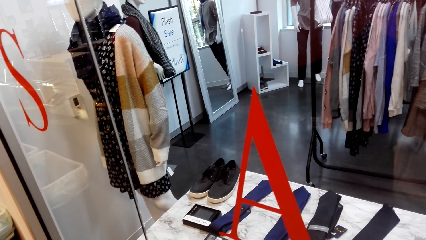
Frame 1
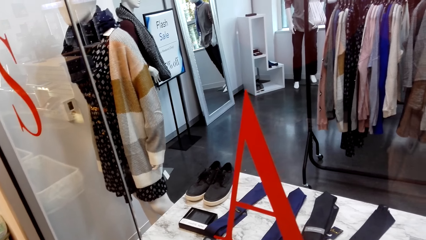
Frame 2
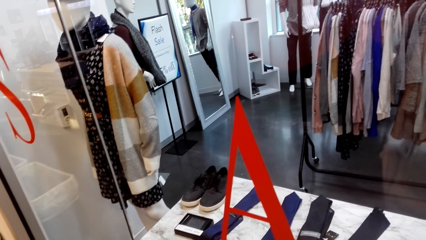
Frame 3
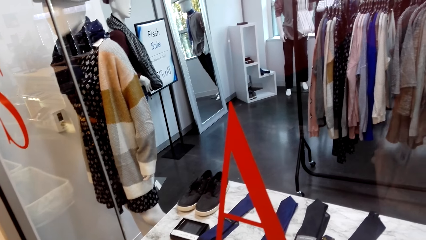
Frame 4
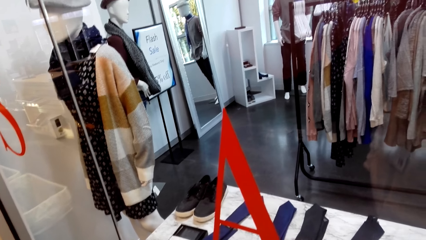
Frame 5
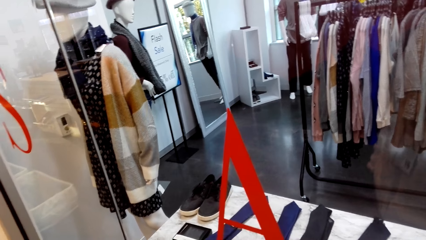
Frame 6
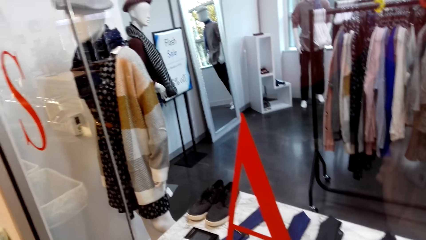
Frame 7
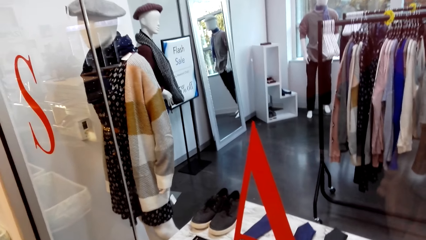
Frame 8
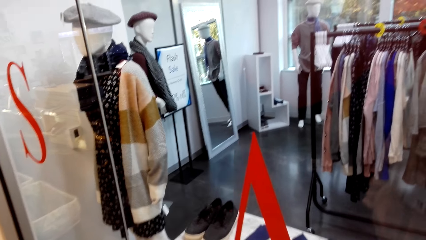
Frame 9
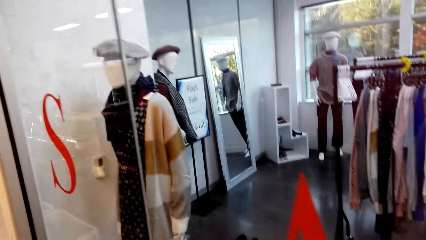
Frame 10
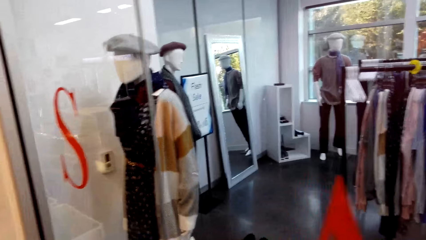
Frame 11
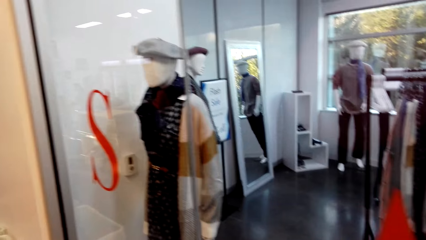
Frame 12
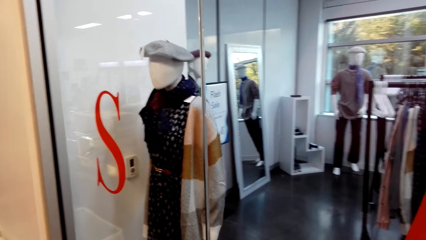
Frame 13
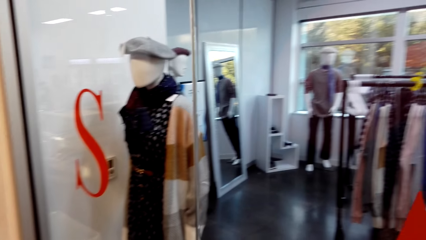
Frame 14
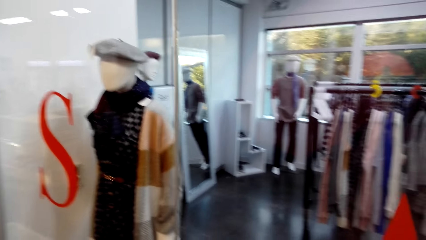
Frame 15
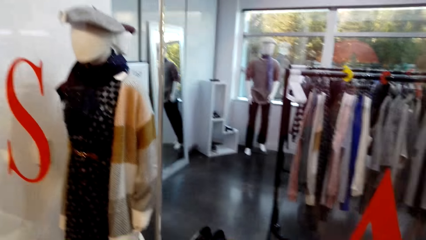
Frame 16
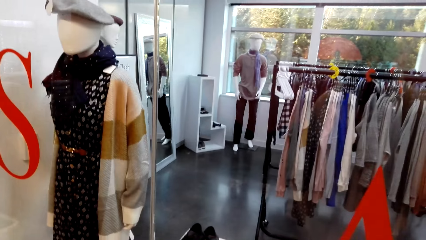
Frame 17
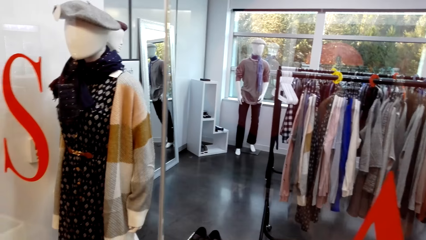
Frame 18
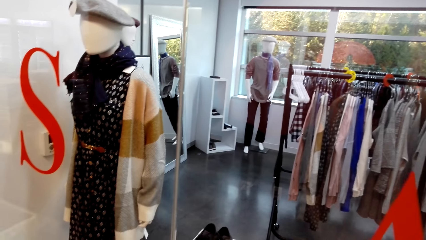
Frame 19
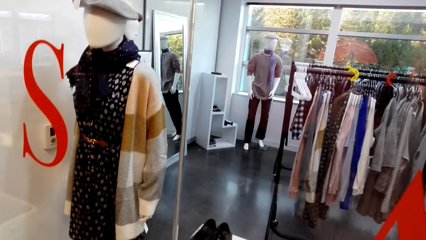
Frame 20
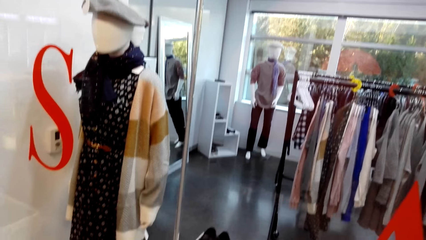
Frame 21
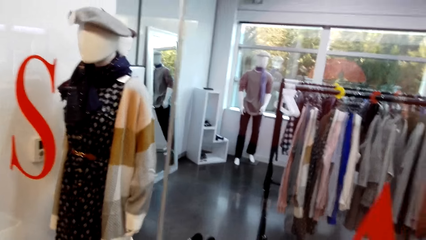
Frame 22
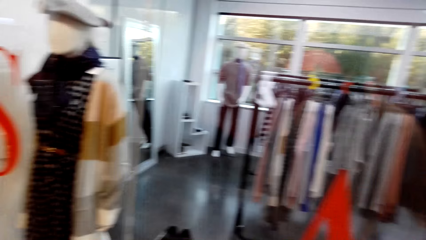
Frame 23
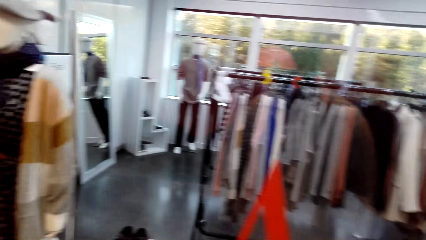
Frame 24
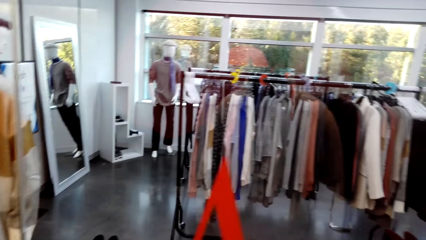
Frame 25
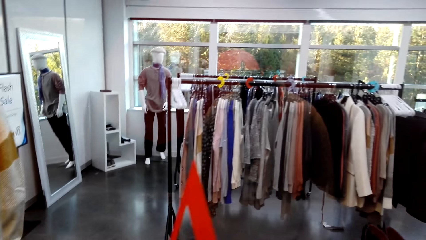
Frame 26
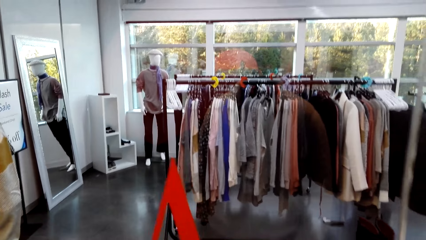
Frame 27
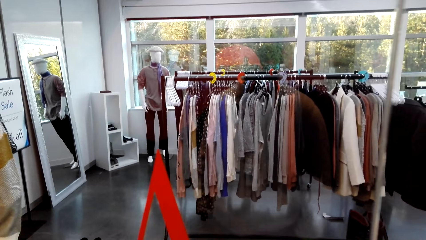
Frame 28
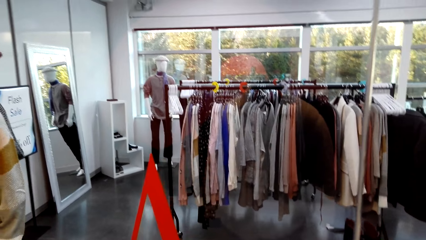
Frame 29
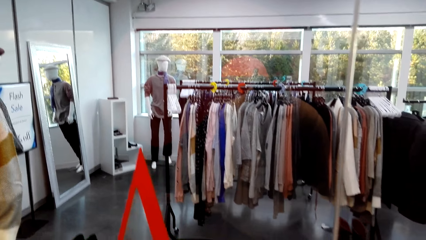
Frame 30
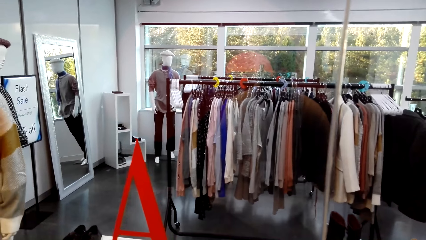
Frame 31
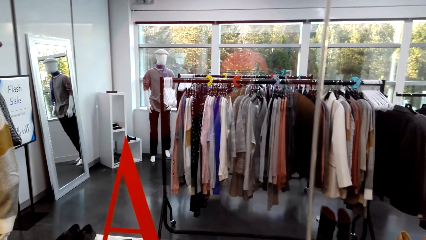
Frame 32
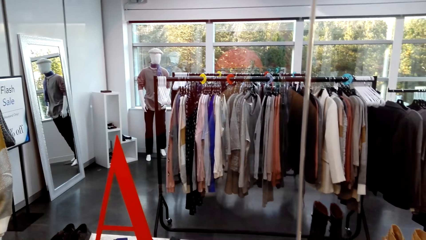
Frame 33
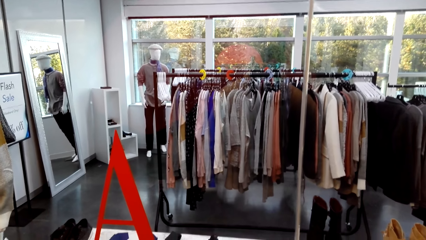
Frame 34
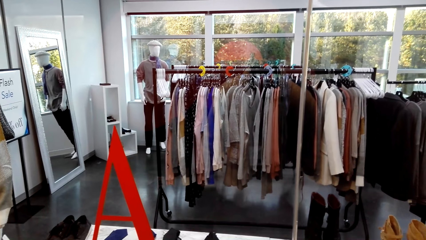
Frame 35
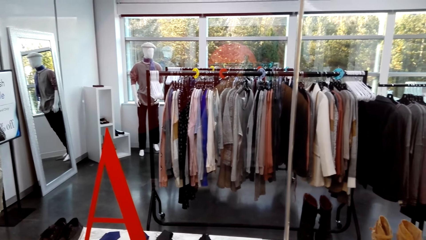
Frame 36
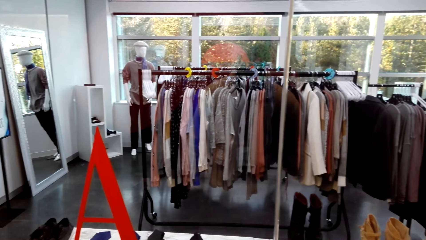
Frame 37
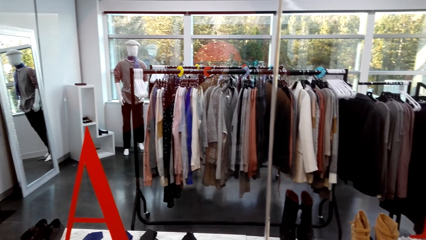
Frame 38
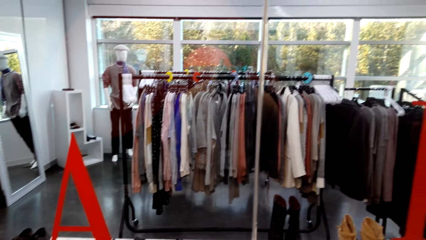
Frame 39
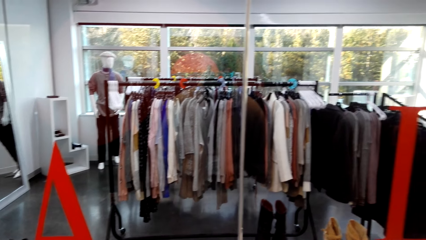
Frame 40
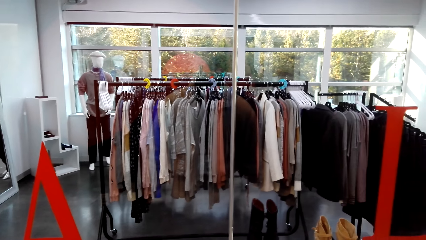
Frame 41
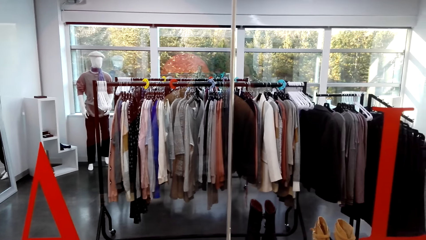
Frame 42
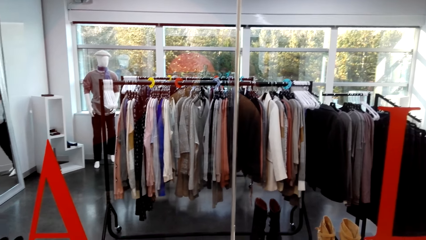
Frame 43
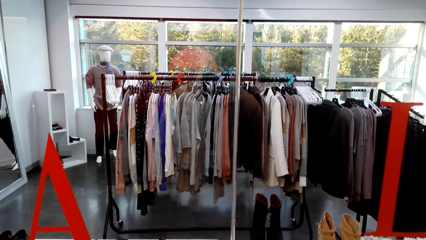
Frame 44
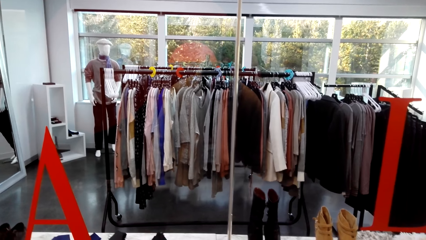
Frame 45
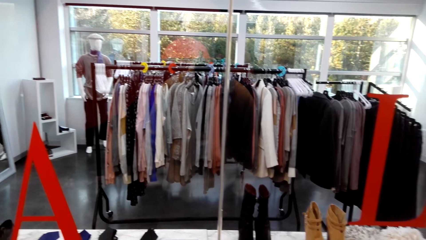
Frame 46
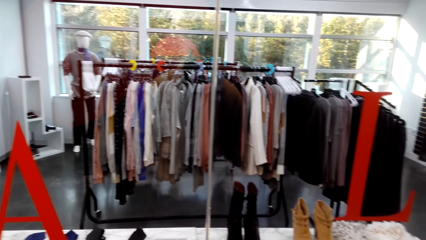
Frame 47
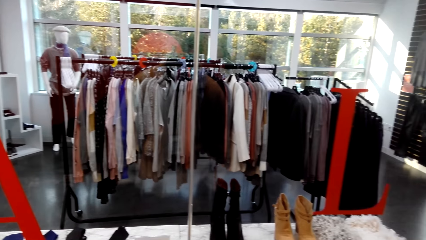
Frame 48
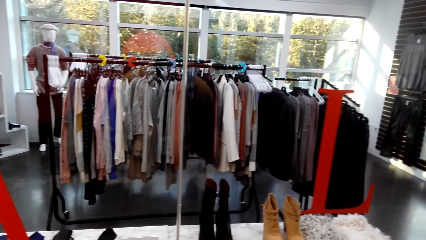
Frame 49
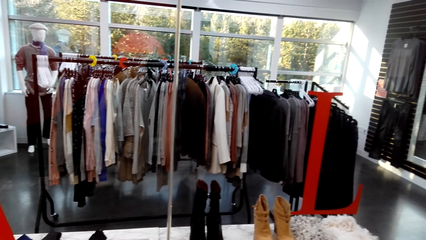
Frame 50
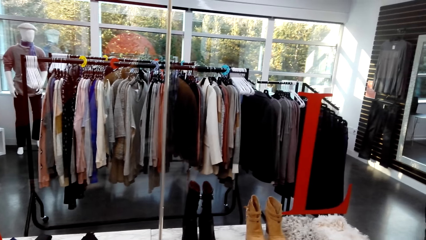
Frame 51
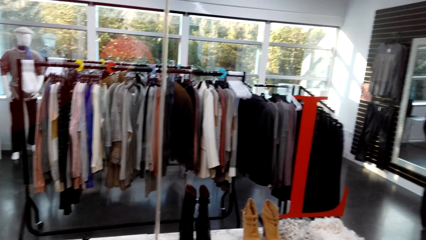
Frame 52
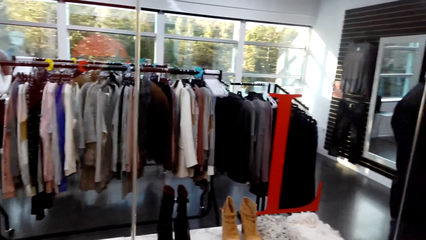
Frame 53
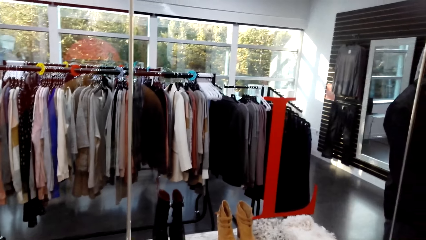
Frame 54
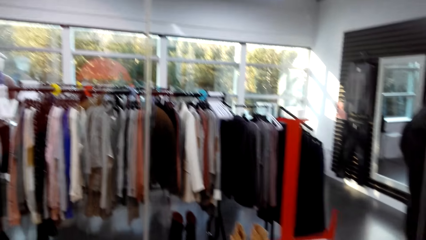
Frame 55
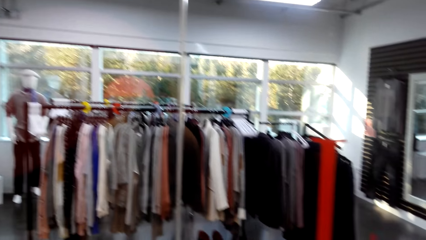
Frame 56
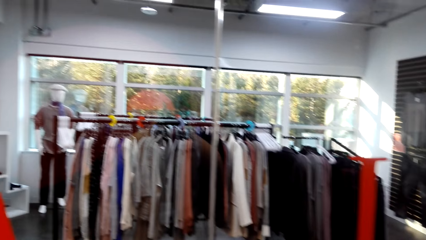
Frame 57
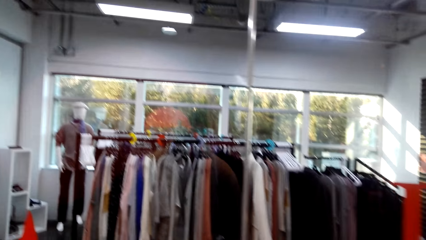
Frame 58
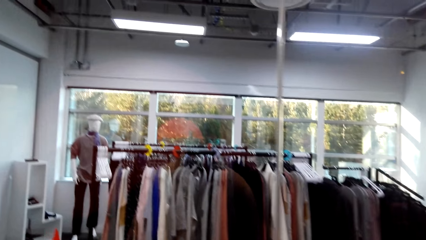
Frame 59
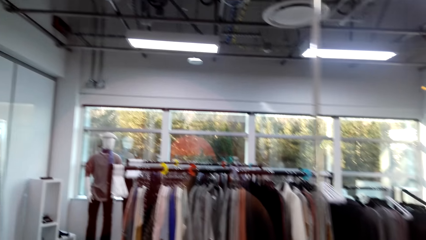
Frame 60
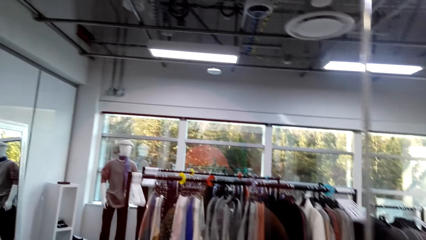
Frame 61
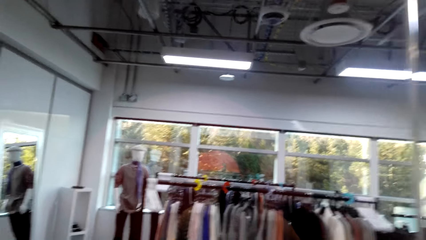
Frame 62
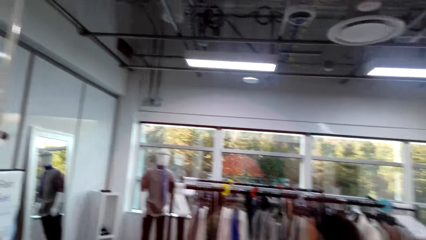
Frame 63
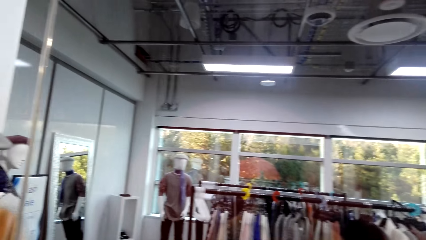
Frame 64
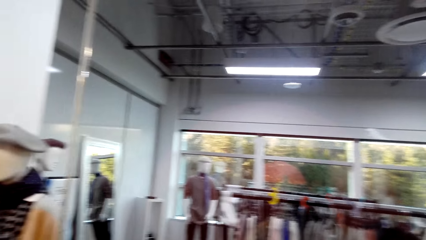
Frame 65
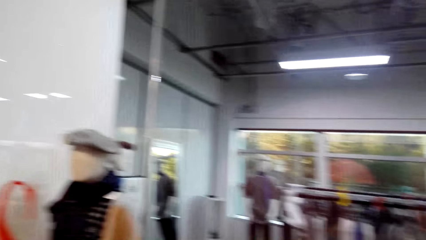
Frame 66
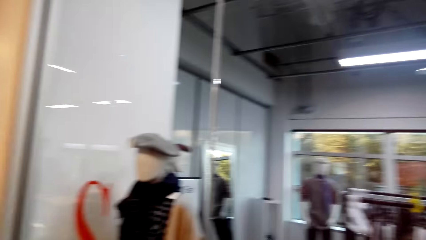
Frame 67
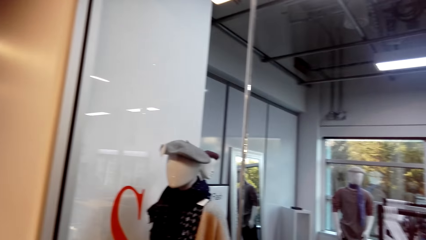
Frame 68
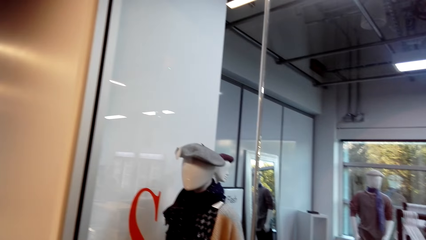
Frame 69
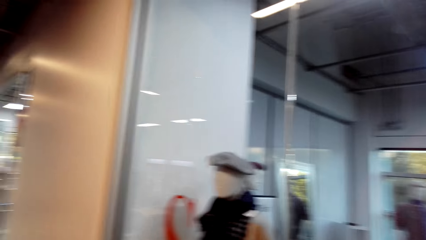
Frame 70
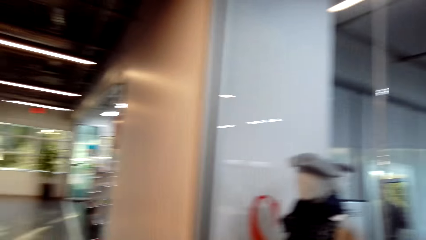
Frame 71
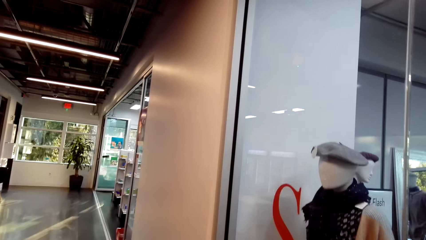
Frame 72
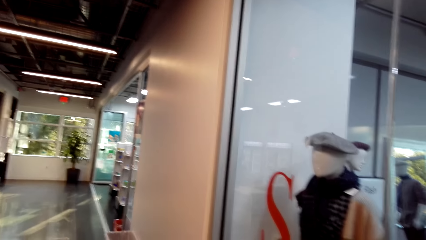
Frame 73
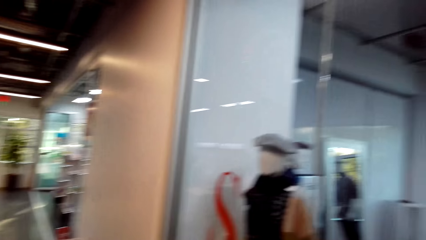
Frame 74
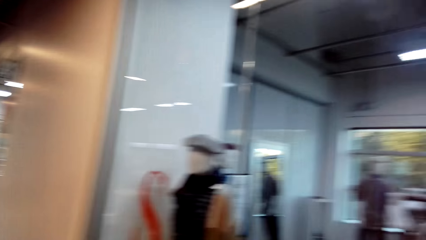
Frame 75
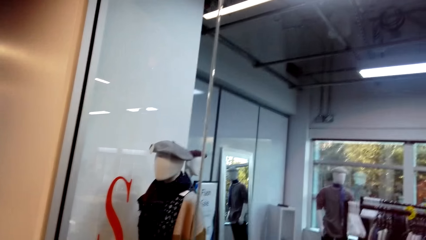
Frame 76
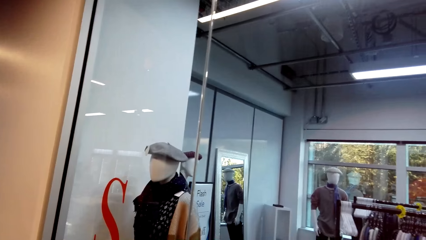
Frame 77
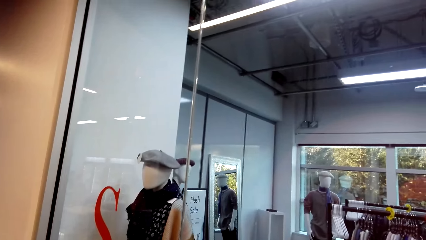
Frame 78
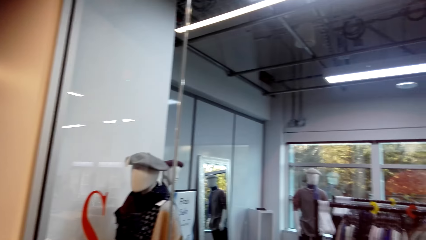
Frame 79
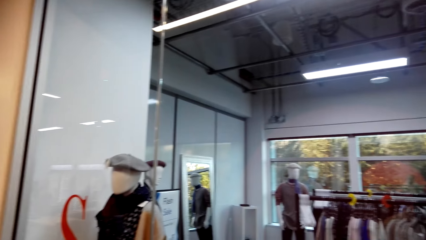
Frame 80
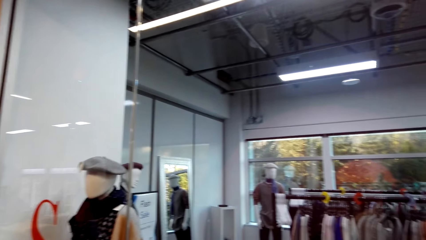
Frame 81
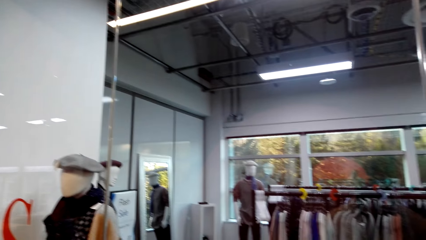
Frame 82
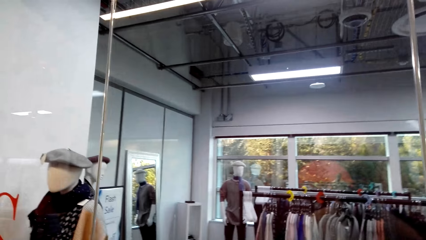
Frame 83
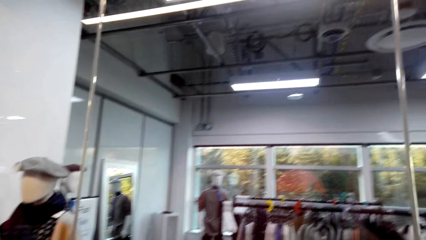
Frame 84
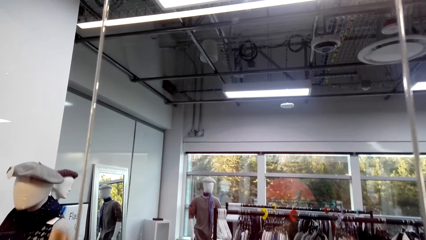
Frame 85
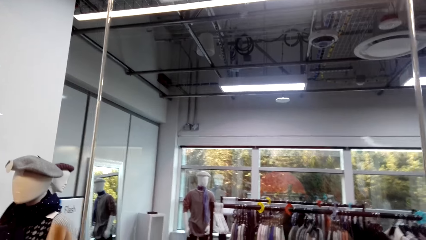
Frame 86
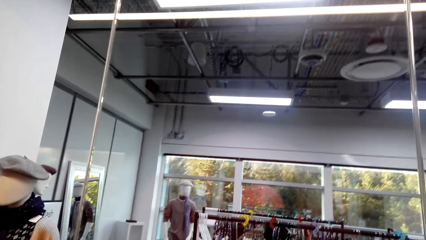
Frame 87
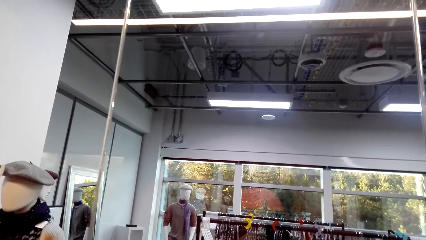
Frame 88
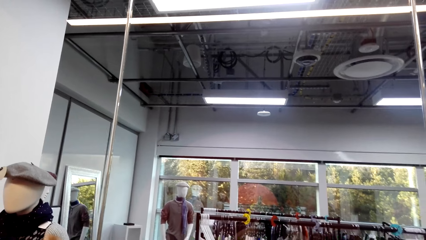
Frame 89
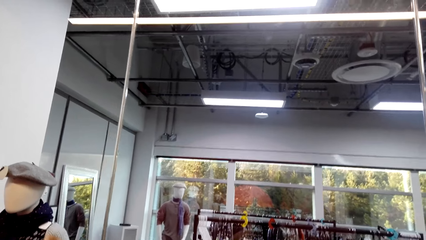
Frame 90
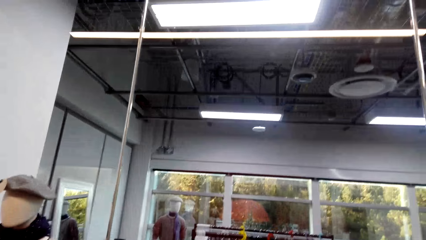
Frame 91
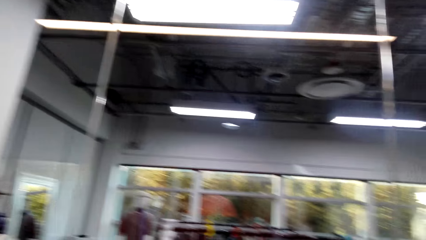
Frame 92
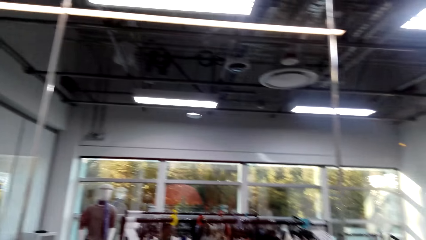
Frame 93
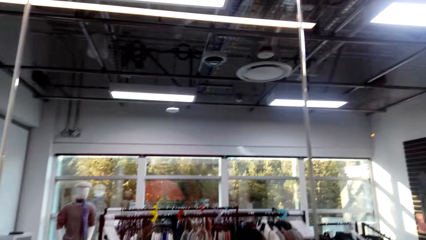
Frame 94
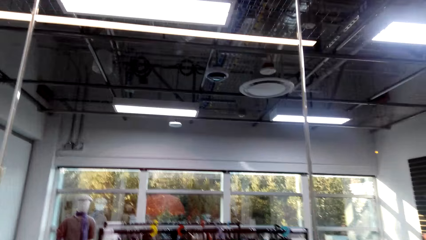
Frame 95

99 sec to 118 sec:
The camera wearer does window shopping. They do window shopping repeatedly. They look around. They do window shopping.
